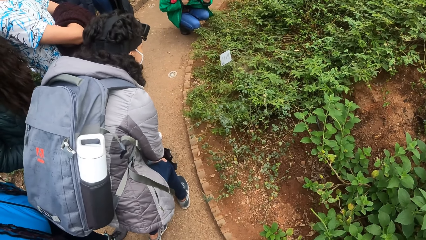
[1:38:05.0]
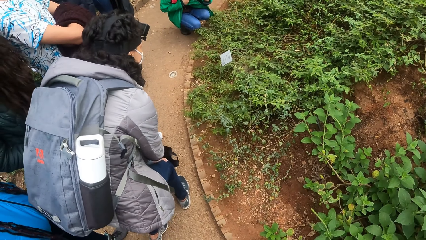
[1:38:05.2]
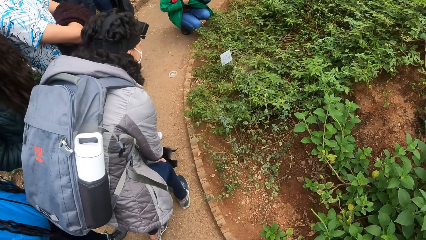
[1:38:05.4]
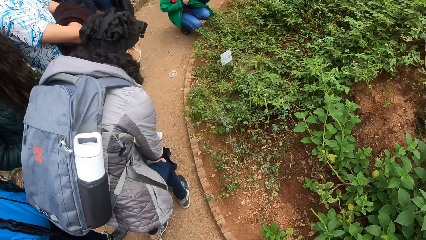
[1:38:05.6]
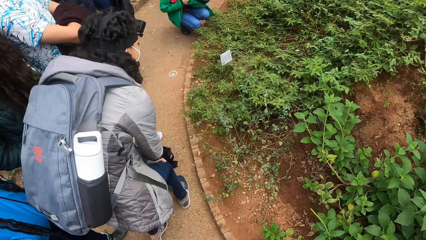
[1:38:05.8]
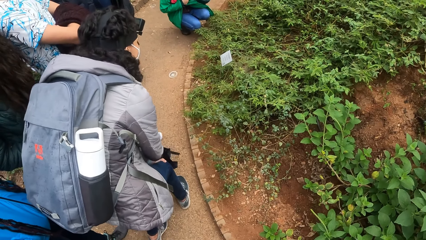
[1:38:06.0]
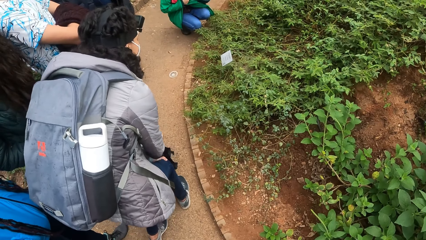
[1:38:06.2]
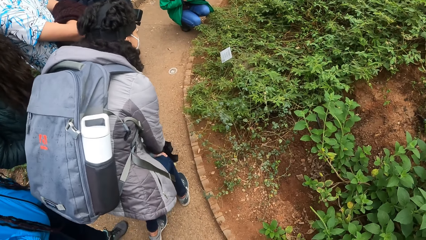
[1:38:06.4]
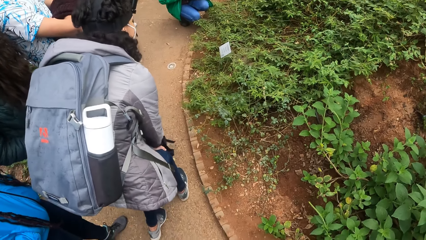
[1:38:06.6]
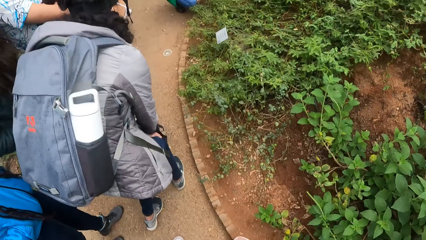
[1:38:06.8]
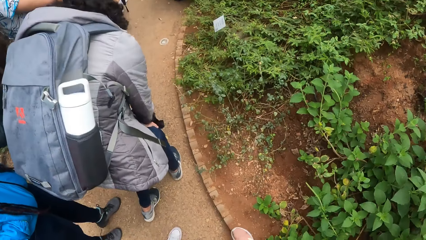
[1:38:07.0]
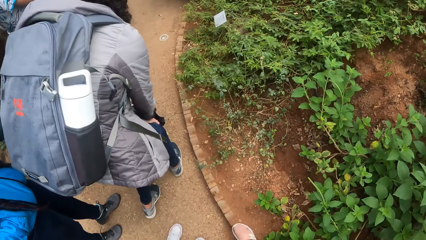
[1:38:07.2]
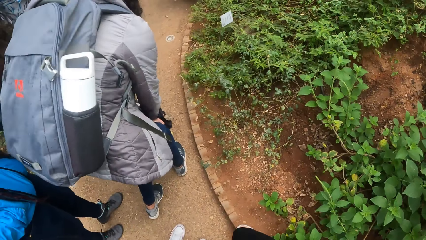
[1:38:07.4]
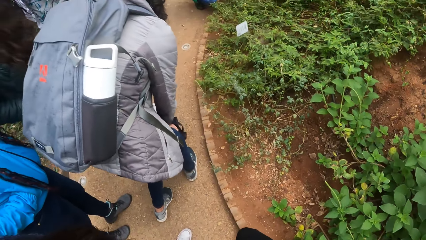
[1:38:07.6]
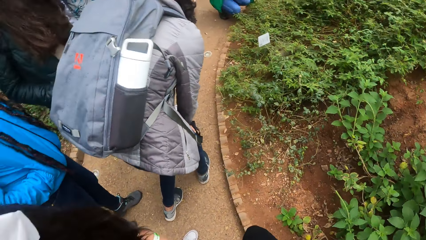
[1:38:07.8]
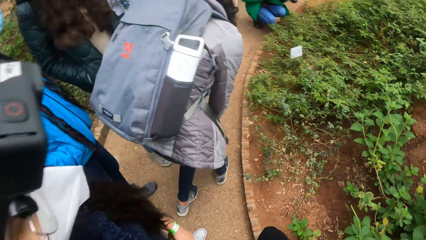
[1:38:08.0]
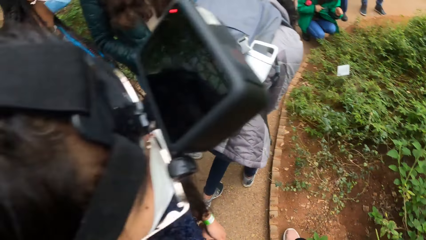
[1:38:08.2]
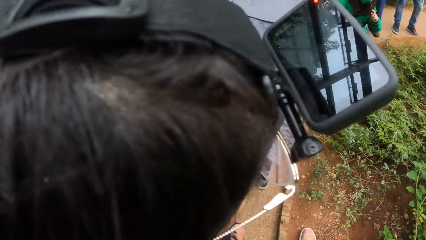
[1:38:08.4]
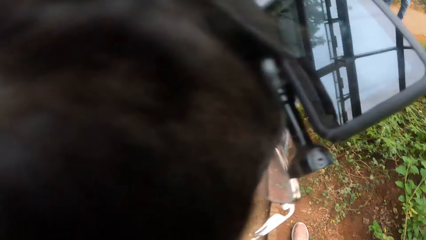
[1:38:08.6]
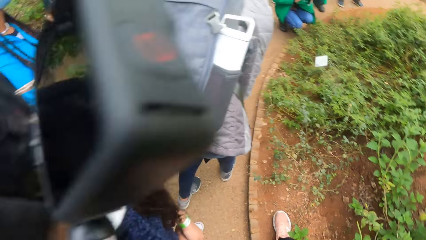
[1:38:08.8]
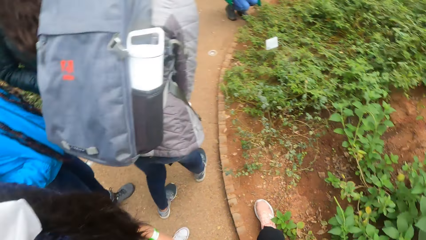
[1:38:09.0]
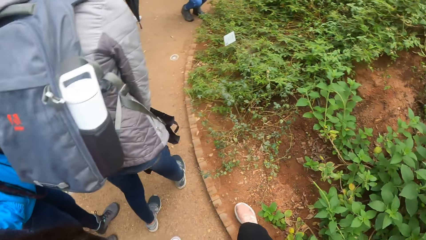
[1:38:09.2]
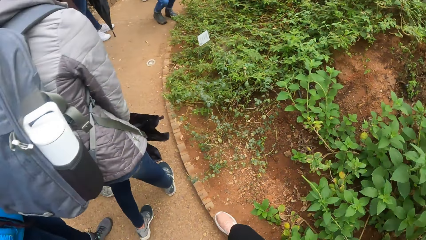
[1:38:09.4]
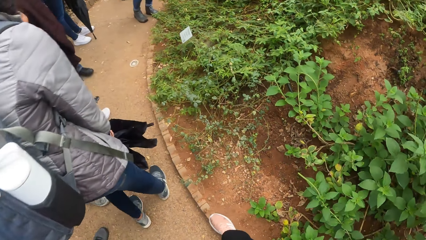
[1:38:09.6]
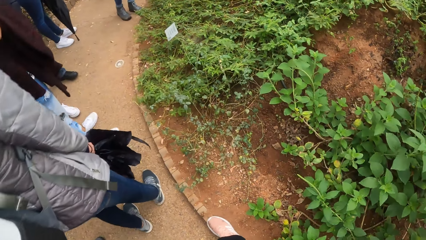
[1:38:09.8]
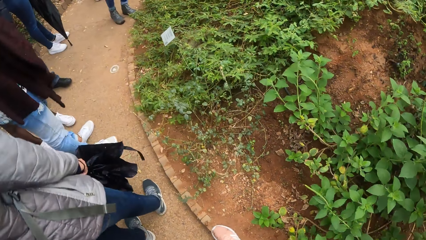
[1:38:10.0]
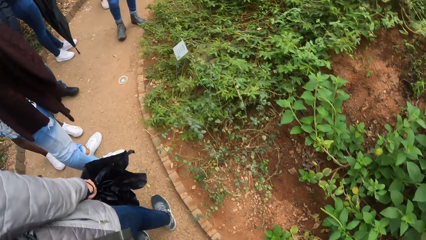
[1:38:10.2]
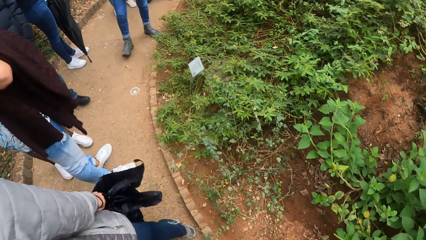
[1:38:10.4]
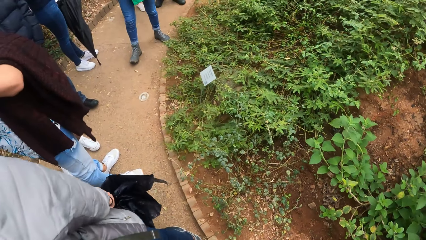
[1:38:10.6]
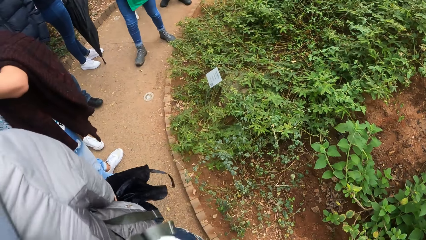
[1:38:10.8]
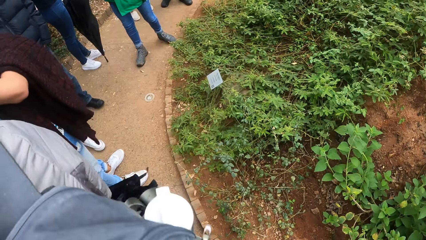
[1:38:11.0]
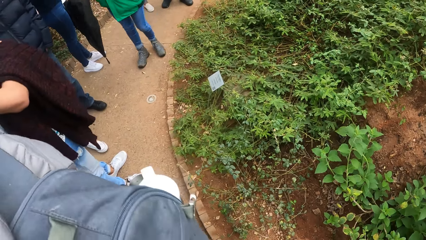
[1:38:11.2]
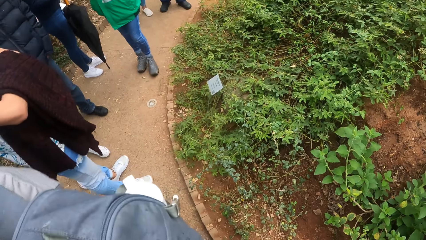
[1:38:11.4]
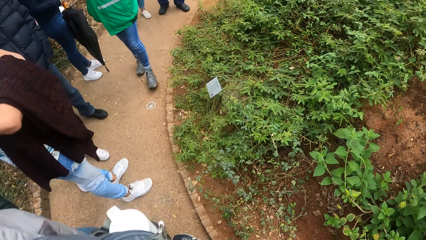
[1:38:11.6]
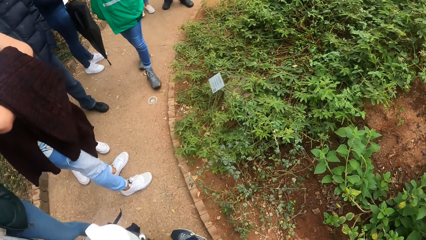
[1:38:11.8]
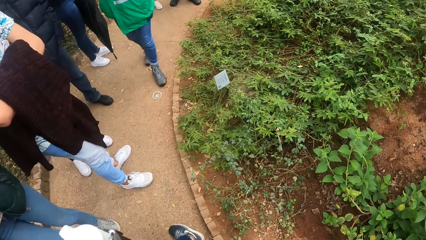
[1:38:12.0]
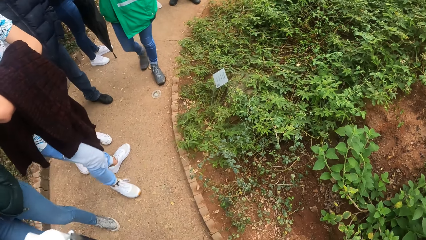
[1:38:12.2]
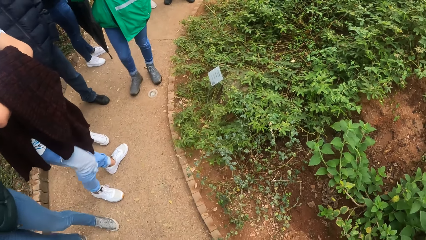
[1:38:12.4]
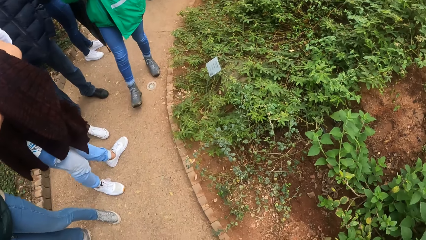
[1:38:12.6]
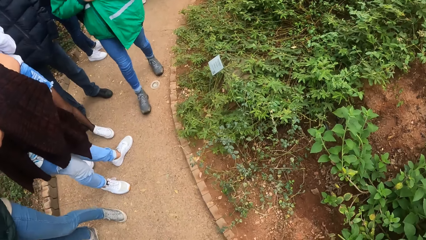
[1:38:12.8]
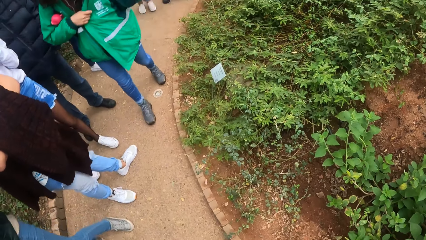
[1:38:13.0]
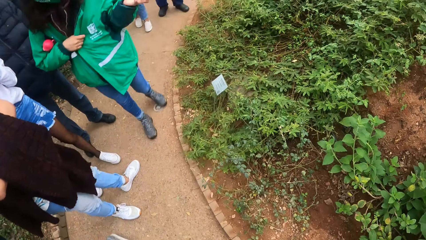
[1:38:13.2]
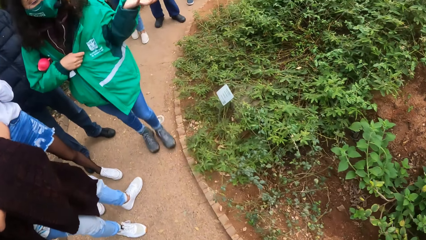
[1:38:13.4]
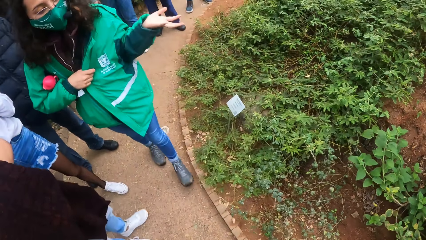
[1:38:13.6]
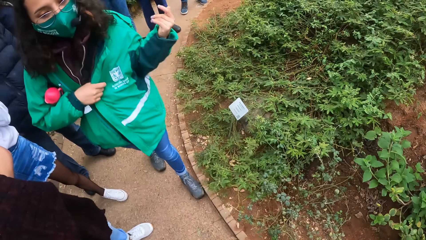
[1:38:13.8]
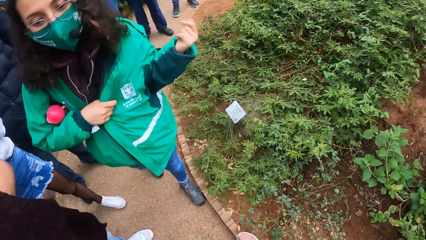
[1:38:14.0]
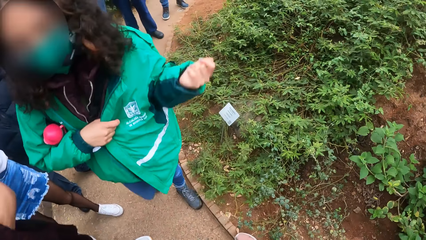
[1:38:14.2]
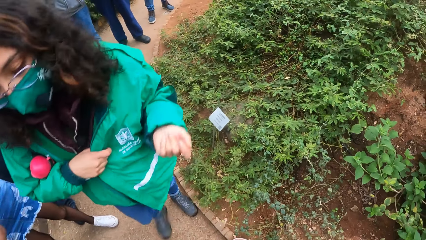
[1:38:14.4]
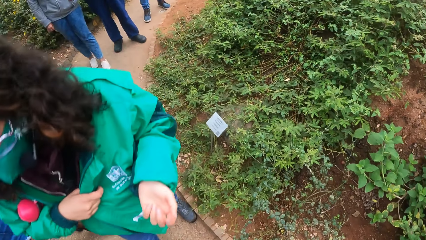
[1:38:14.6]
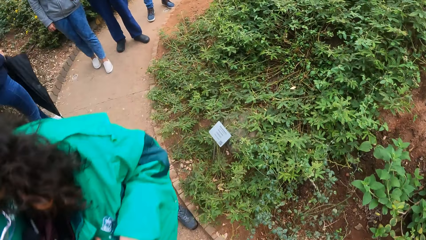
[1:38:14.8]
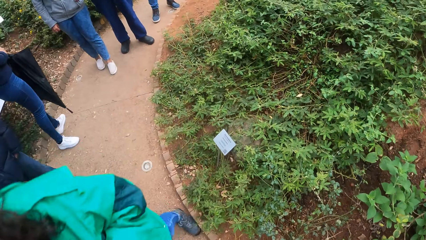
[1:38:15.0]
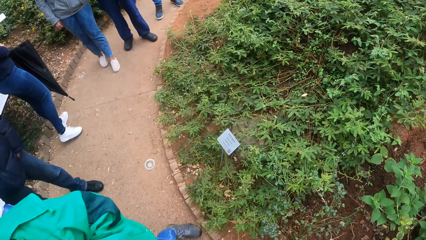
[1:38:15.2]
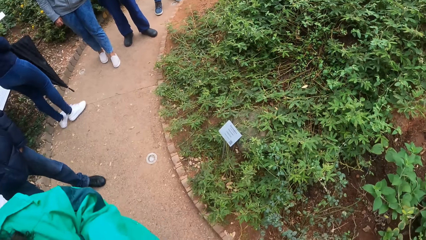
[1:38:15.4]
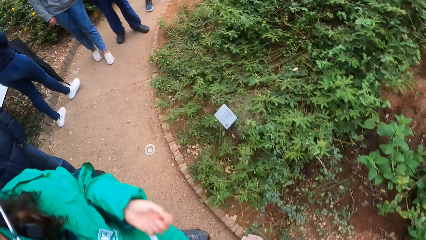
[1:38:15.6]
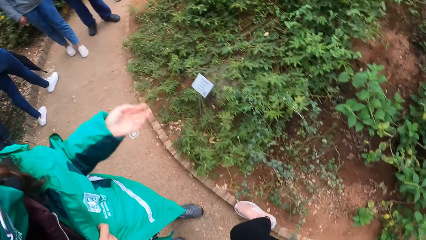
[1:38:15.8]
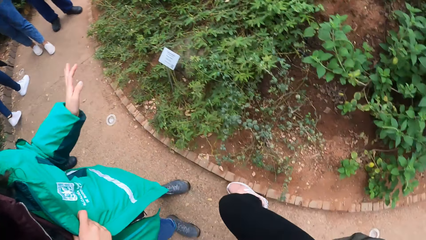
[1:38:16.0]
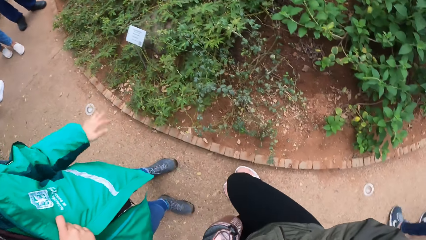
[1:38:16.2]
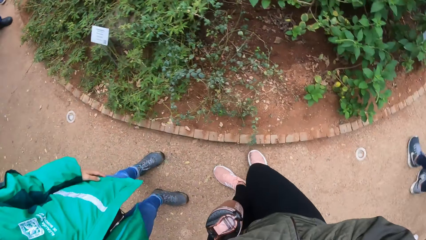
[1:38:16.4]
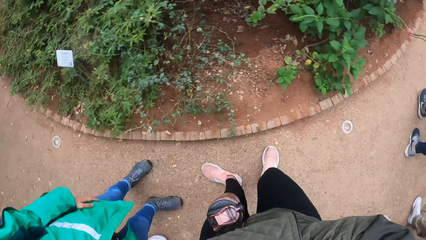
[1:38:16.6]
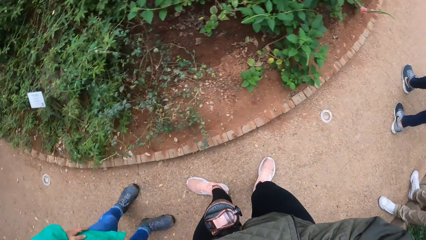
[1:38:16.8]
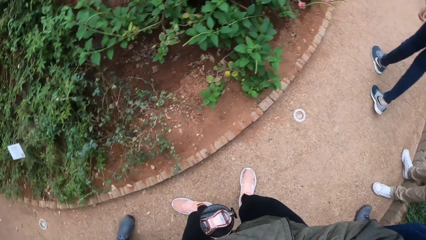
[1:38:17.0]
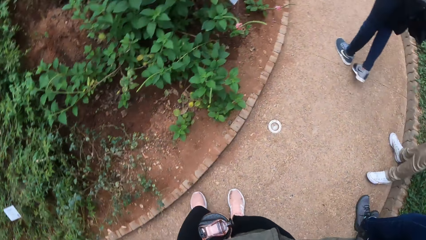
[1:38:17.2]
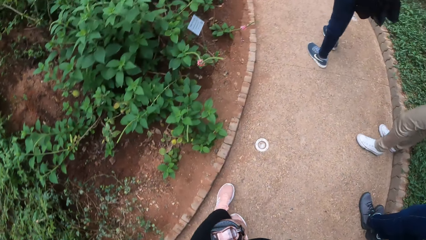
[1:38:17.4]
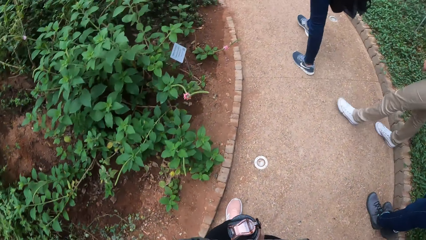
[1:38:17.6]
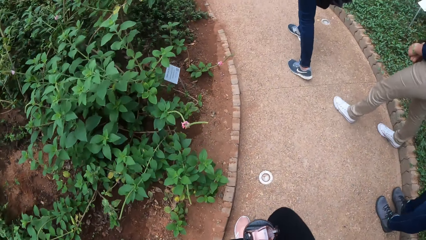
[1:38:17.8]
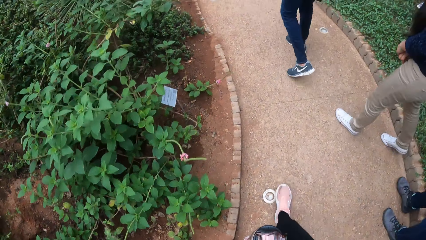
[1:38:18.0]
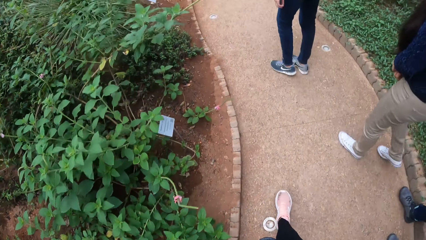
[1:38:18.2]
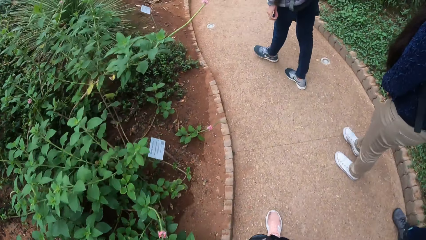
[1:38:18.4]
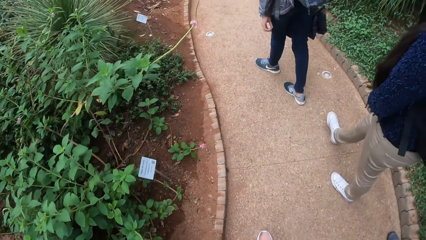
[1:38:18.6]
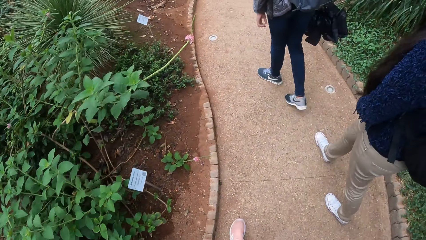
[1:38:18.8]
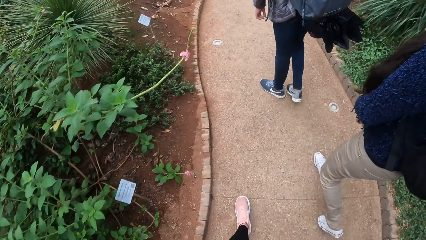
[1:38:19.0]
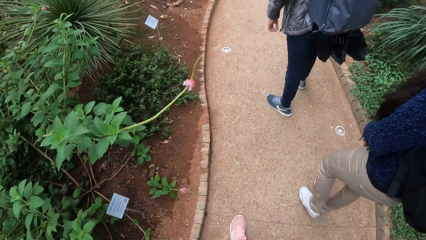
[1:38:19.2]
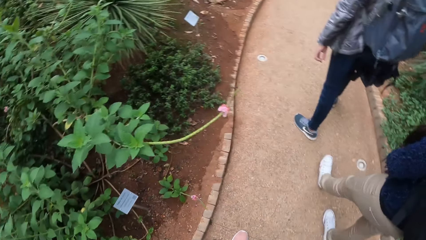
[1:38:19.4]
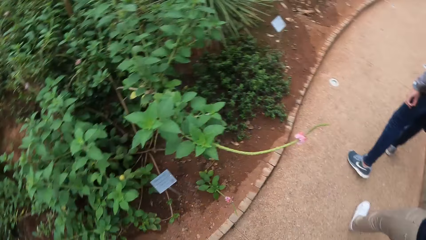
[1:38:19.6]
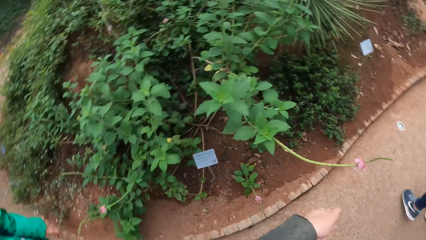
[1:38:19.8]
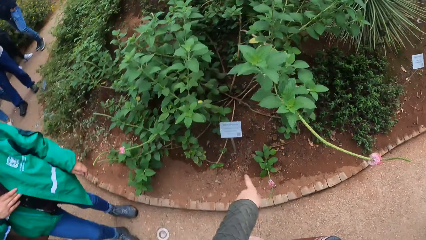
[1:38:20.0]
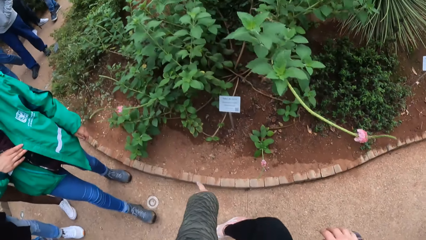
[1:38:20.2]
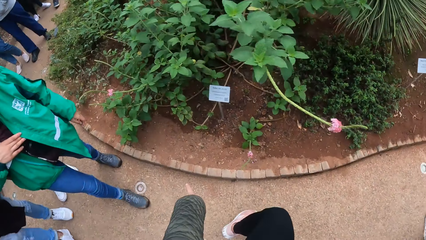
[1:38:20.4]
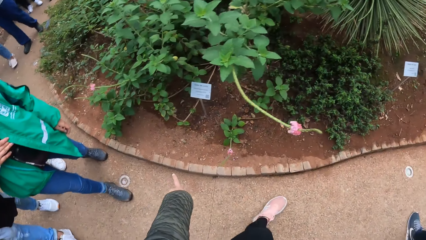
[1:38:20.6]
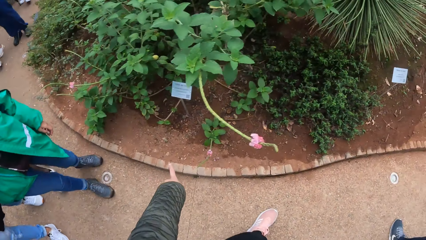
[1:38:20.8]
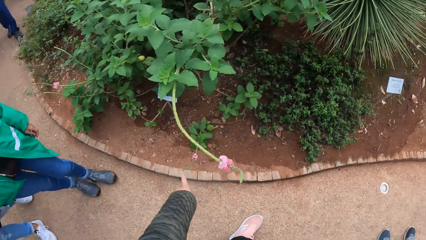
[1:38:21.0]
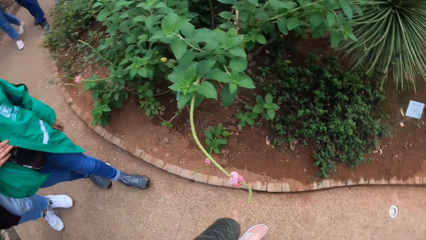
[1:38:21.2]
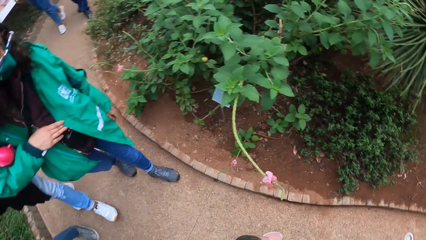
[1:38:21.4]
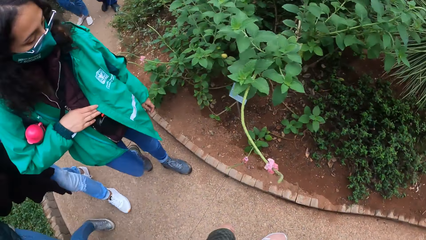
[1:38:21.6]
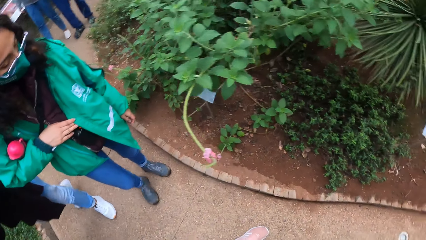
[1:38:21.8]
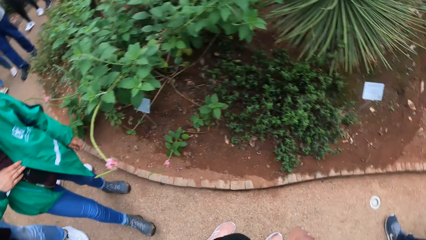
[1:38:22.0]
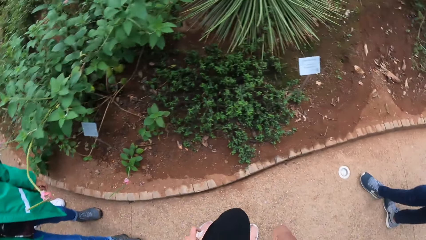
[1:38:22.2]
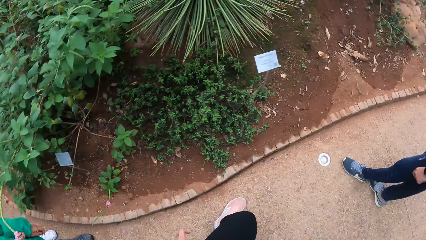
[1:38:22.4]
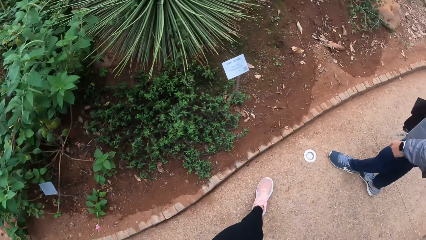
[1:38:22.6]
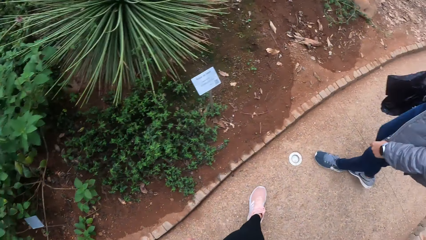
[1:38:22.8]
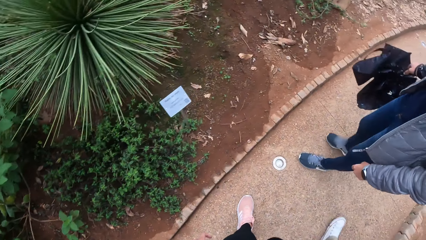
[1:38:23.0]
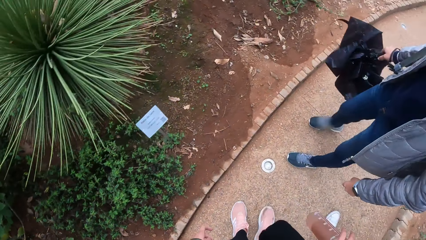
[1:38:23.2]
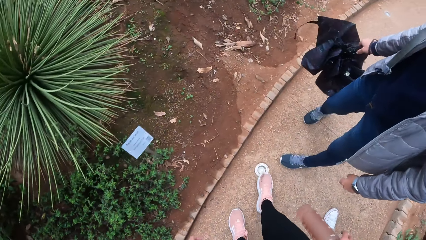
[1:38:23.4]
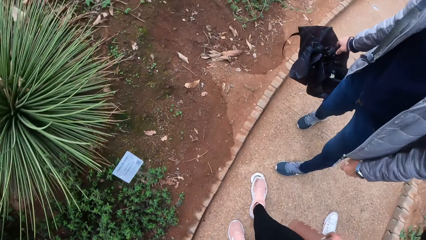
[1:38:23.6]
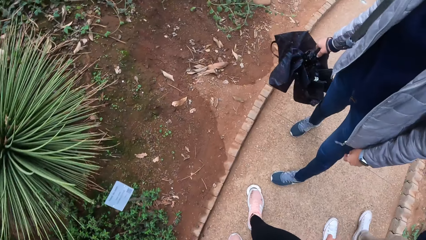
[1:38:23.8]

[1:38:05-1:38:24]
The camera wearer looks around the compound. The instructor walks around on the pavement and gestures with the left hand. The camera wearer walks around on the pavement. They point towards the ground.
